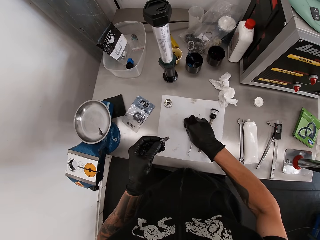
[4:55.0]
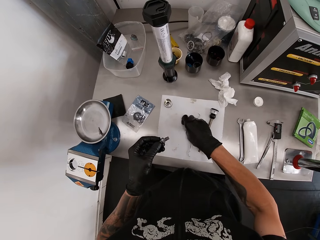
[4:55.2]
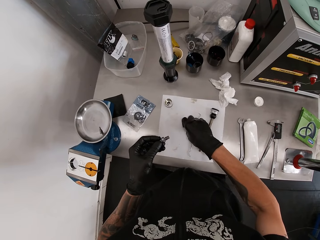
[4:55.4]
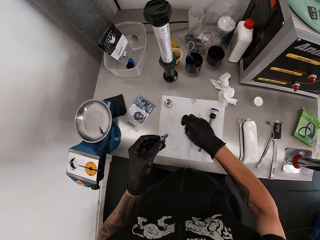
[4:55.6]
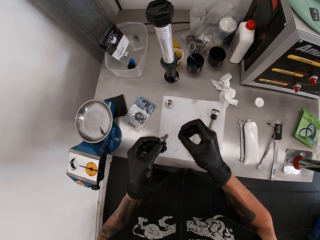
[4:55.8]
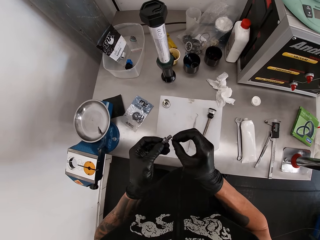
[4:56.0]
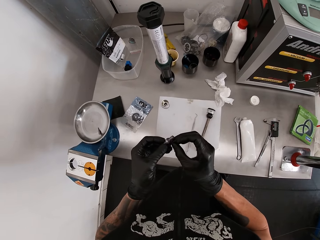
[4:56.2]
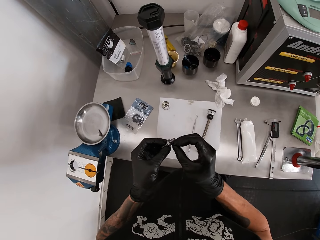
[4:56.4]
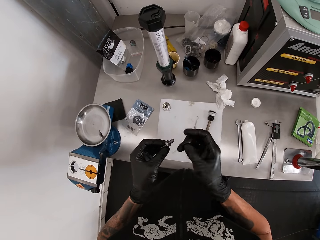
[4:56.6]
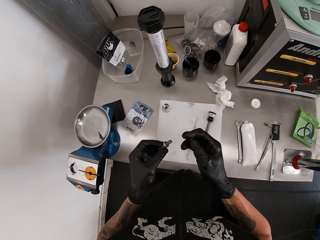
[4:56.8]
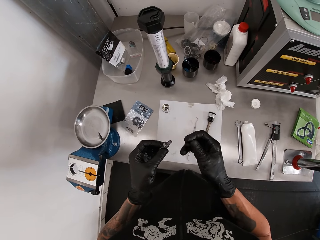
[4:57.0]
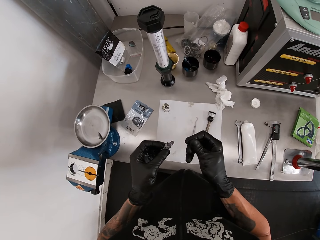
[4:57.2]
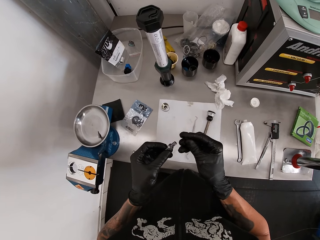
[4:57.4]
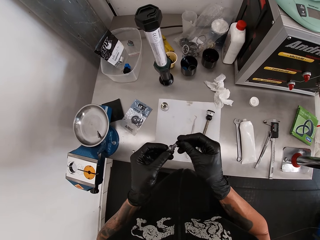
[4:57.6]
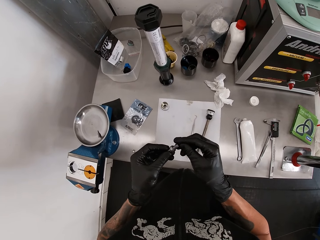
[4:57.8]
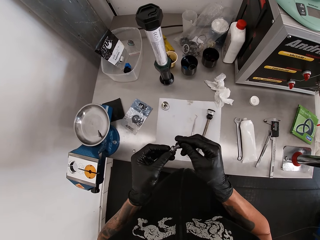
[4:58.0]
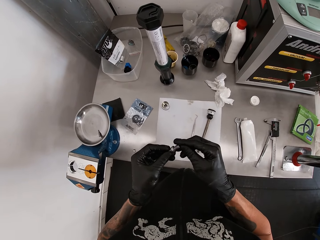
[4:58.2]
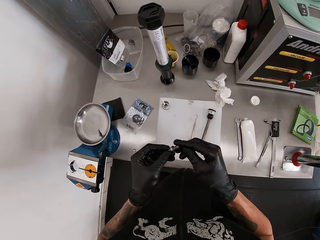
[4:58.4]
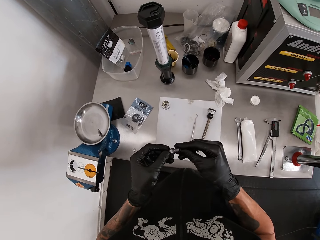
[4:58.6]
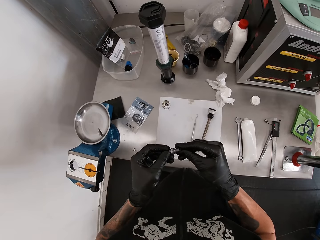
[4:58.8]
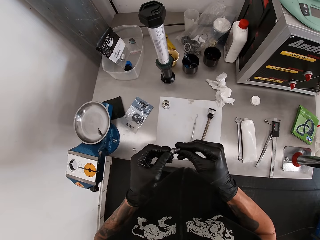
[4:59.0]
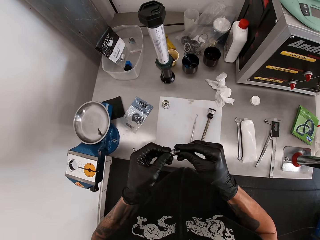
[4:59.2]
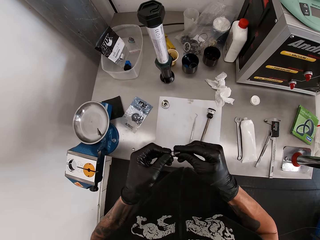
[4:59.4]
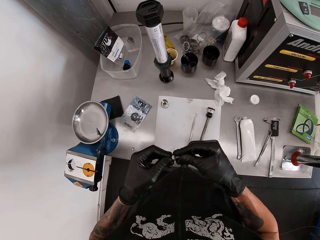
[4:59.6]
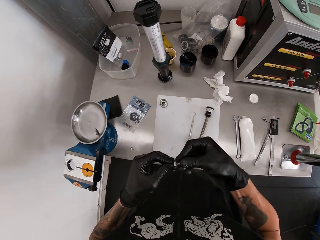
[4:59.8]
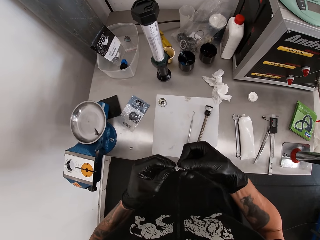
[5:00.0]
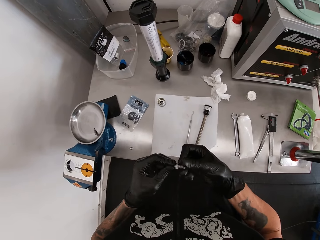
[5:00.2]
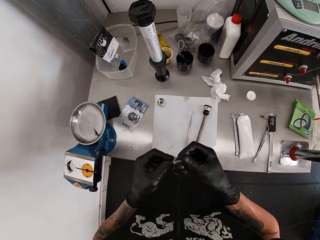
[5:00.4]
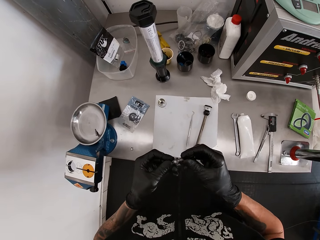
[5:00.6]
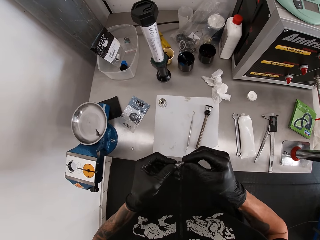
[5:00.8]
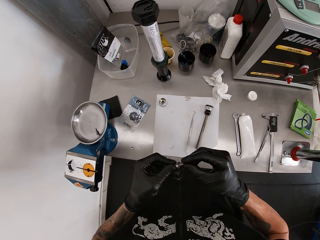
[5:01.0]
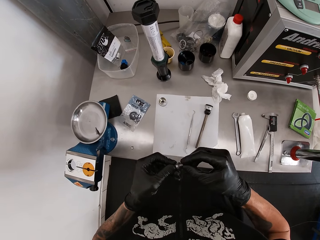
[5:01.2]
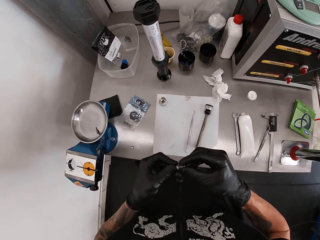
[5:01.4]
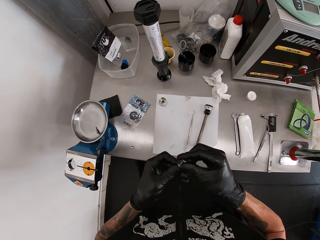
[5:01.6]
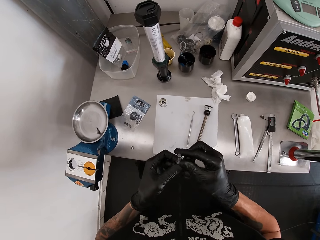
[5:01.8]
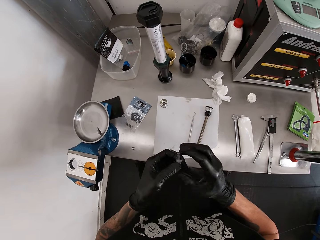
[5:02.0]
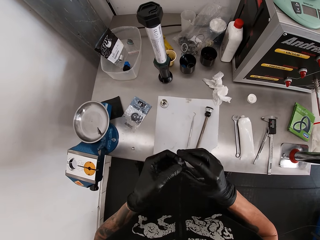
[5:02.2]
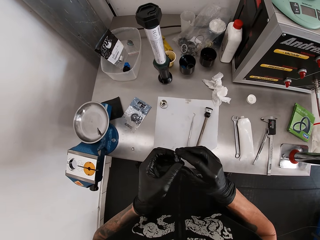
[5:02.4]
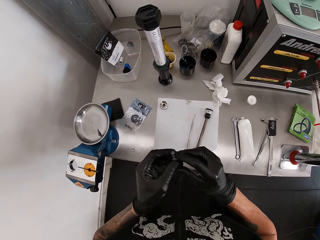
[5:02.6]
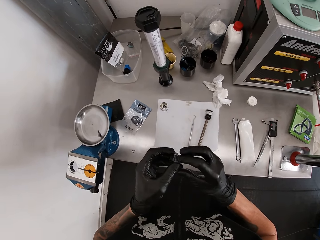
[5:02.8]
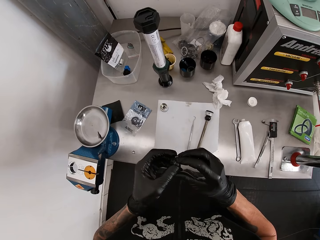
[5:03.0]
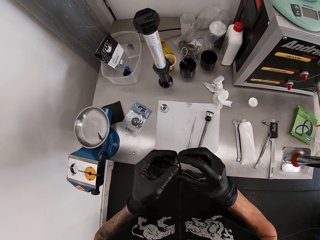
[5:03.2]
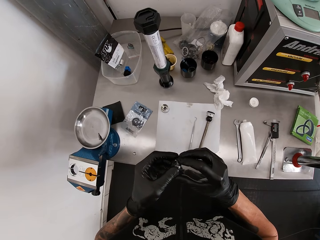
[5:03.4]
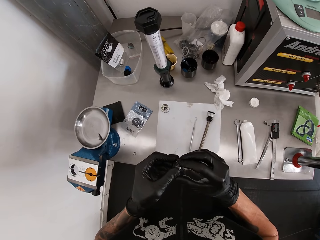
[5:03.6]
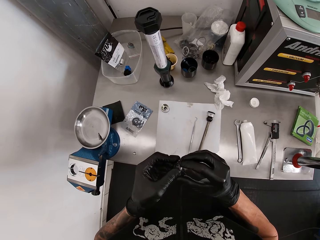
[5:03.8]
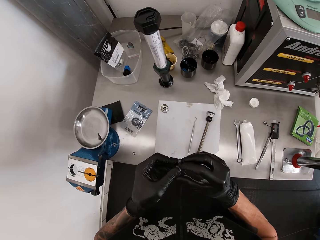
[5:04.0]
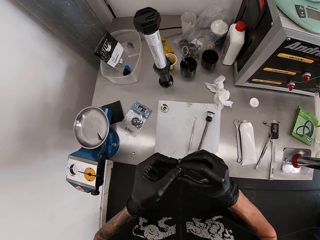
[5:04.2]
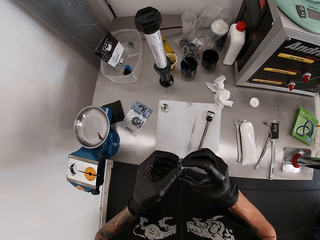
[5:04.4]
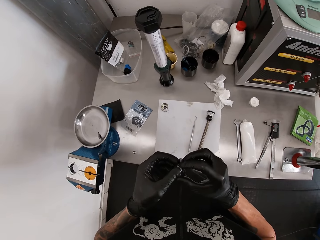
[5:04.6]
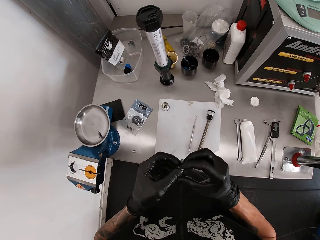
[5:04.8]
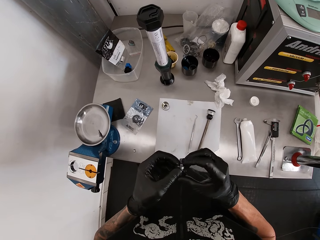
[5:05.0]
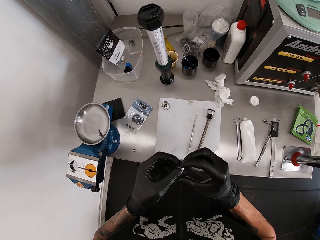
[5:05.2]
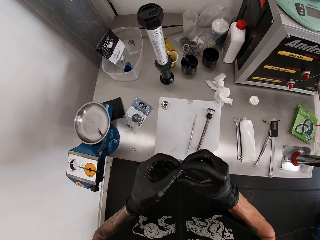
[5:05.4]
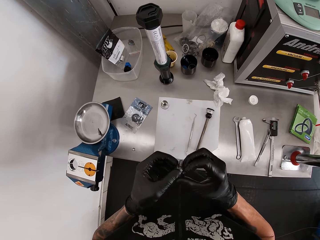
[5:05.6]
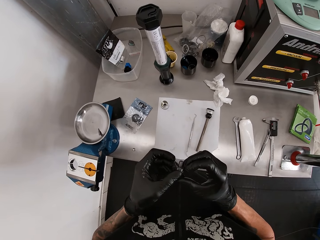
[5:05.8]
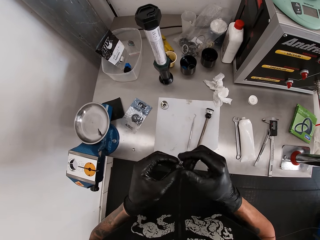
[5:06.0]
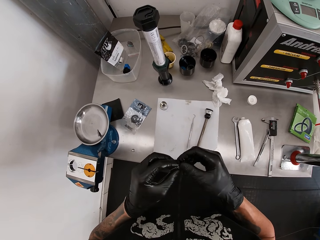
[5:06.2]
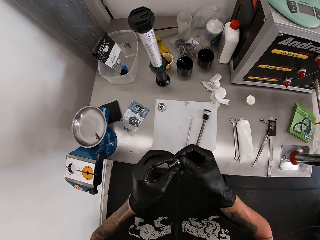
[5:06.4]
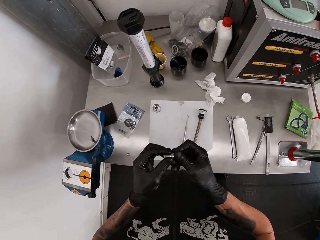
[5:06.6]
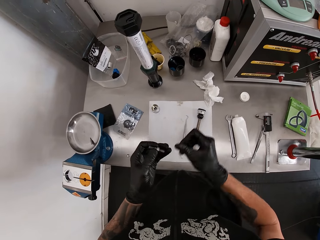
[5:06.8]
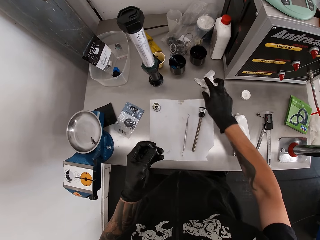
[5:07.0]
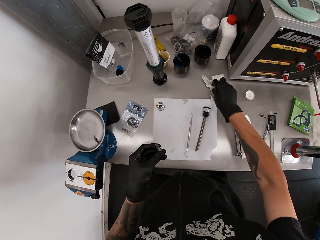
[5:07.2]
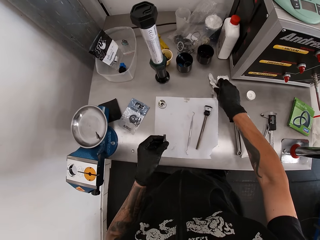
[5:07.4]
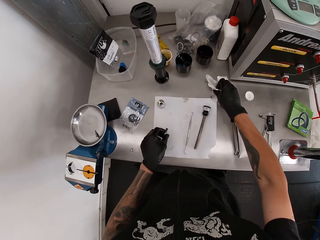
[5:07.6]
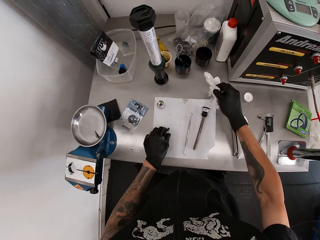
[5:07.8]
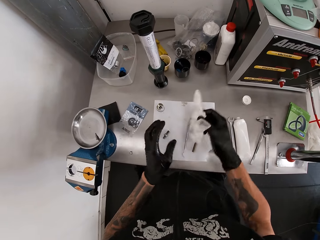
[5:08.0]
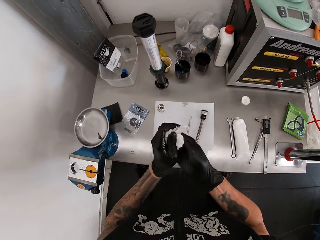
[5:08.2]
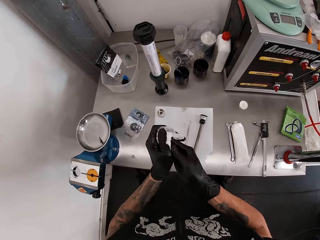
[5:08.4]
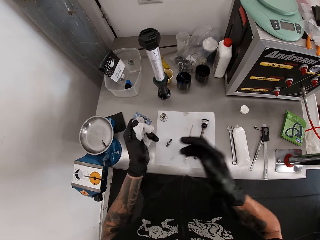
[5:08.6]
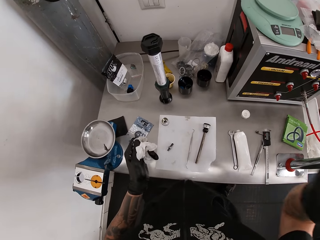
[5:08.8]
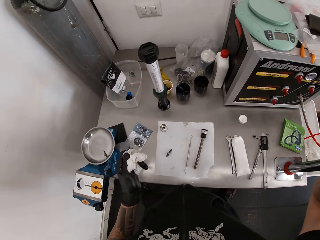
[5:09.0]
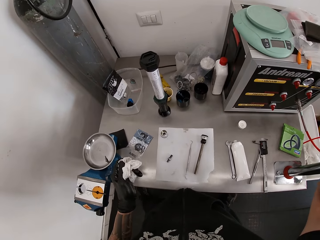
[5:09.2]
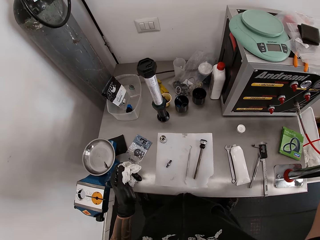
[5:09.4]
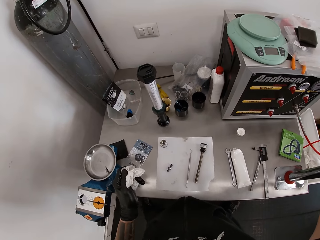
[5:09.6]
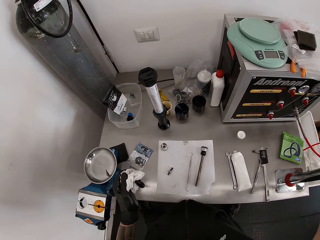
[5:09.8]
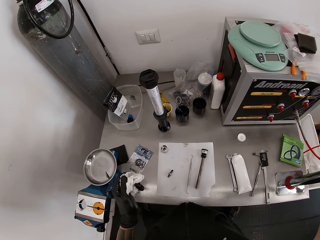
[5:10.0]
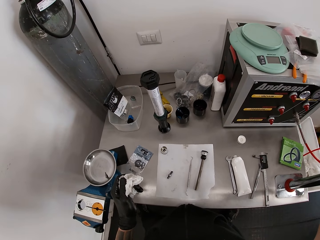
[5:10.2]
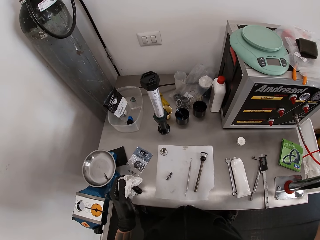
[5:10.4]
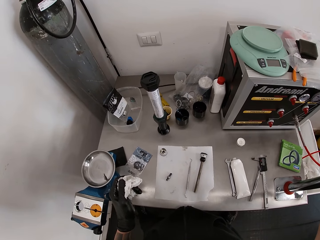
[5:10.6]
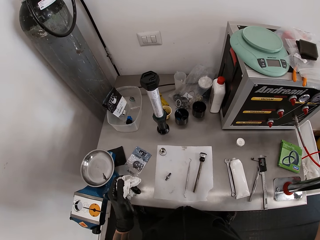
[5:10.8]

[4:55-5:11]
The camera wearer inserts the washer or bolt in his right hand to the threaded rod or screw in his left hand. He adjusts the bolt on the screw. He picks up the tissue on the table with his right hand. He drops the threaded rod in his right hand on the paper on the table. He wipes both hands with the tissue paper. He adjusts the camera on his head with his right hand. He looks around.
